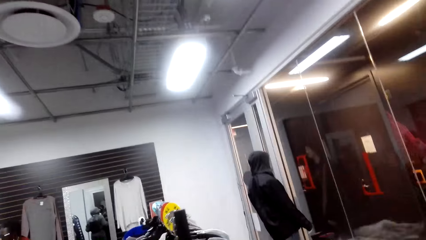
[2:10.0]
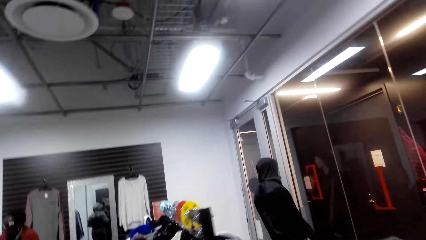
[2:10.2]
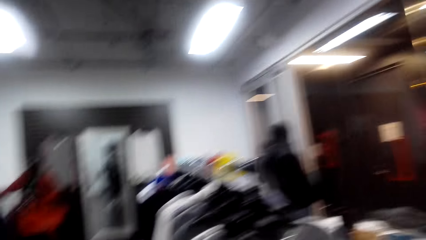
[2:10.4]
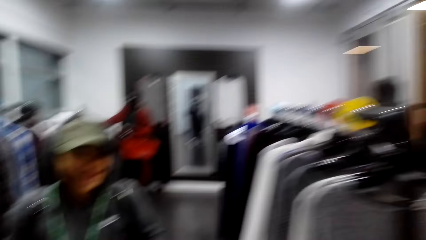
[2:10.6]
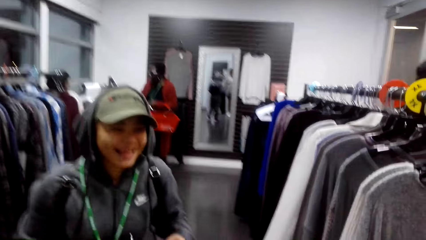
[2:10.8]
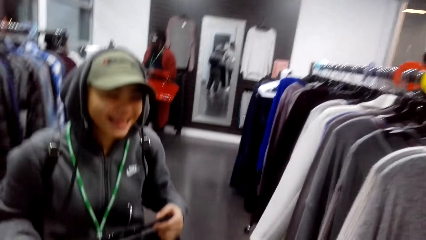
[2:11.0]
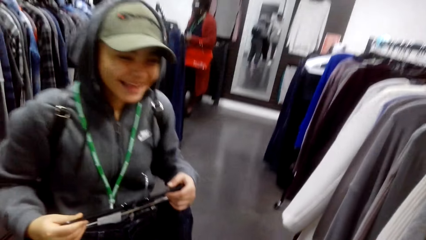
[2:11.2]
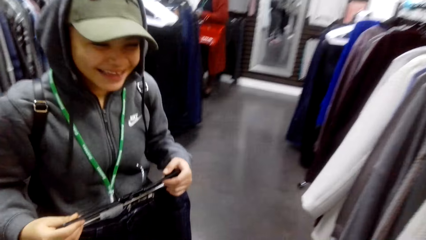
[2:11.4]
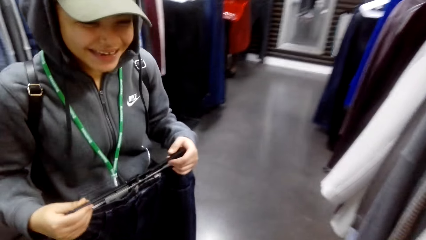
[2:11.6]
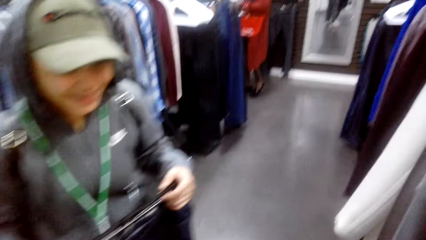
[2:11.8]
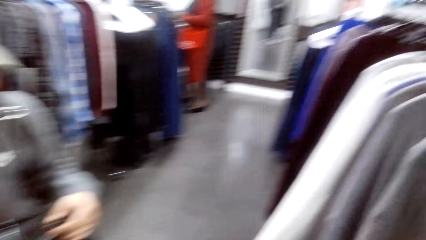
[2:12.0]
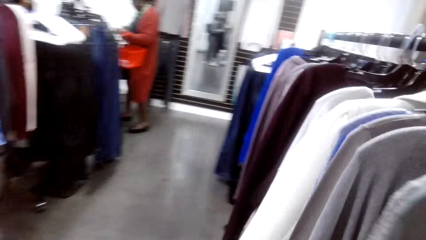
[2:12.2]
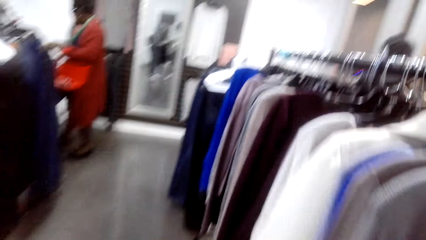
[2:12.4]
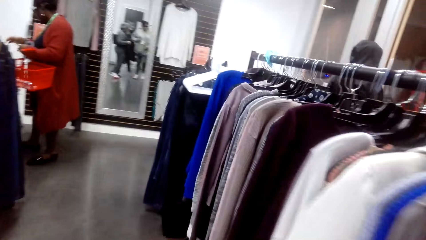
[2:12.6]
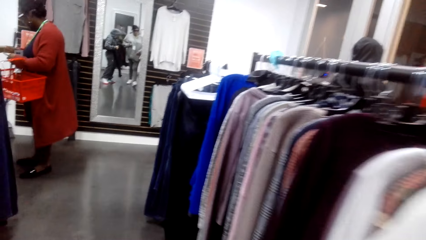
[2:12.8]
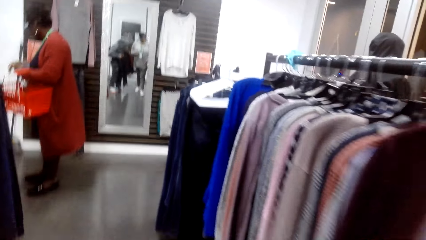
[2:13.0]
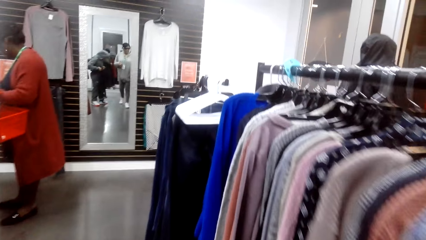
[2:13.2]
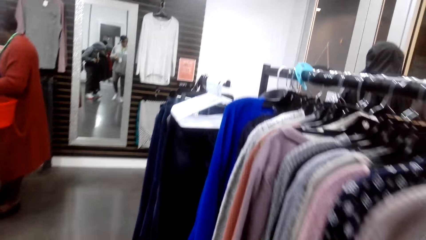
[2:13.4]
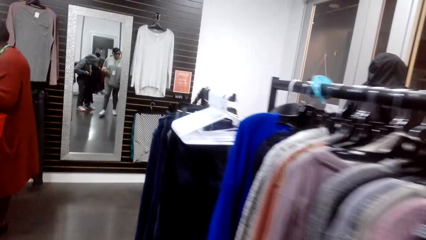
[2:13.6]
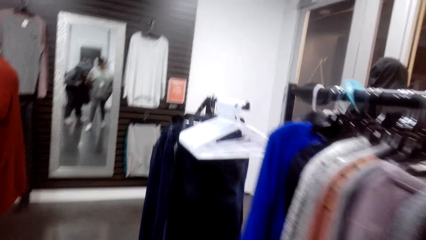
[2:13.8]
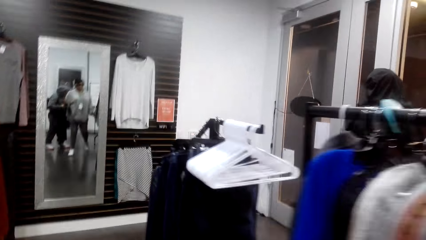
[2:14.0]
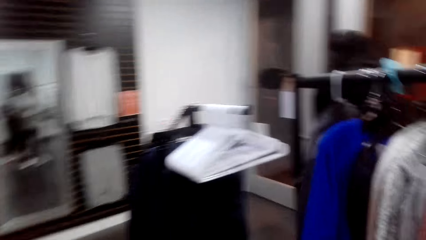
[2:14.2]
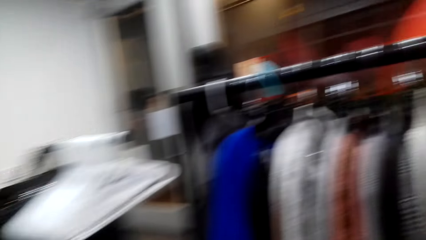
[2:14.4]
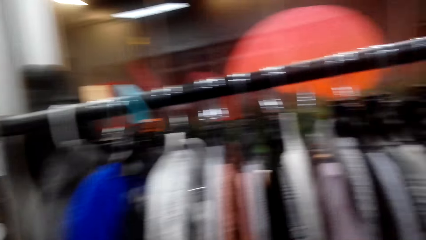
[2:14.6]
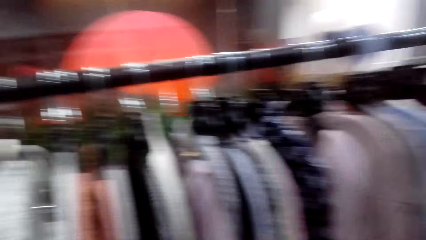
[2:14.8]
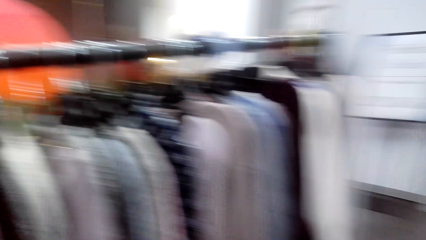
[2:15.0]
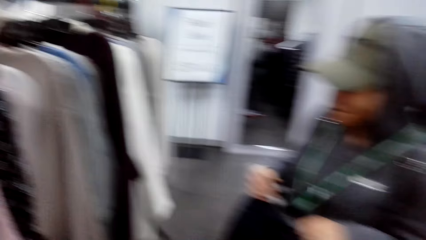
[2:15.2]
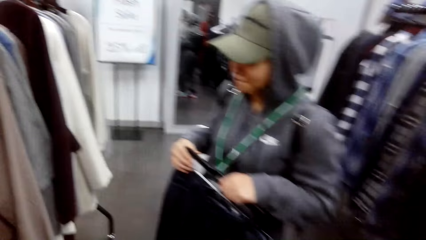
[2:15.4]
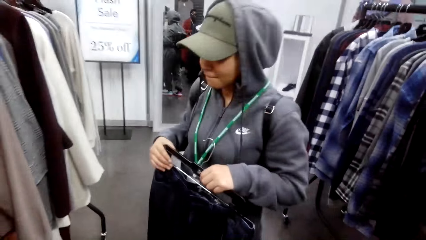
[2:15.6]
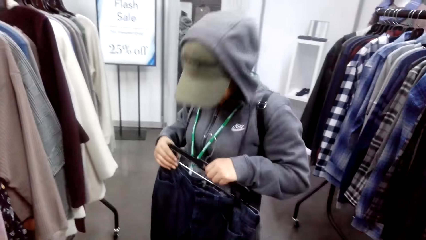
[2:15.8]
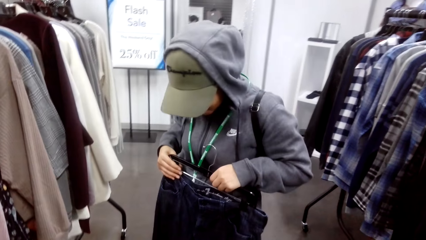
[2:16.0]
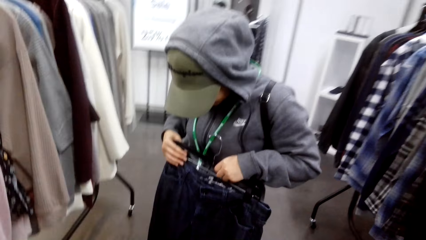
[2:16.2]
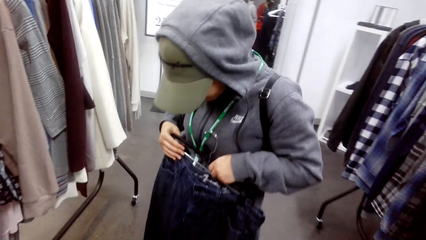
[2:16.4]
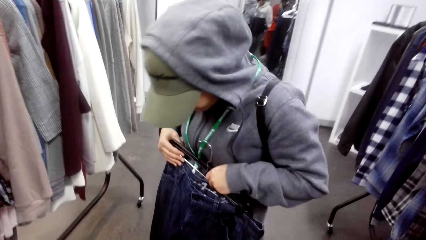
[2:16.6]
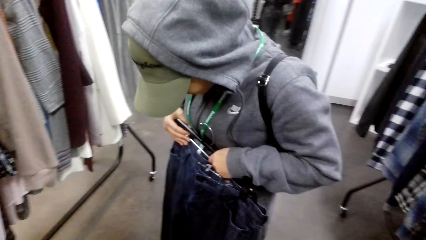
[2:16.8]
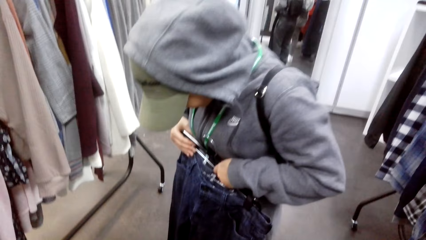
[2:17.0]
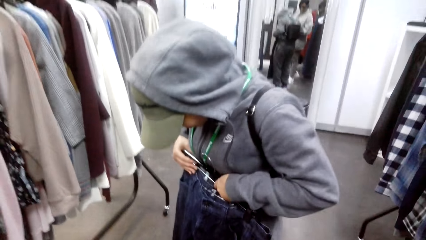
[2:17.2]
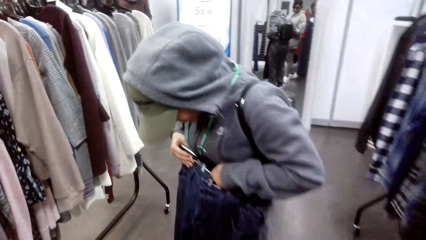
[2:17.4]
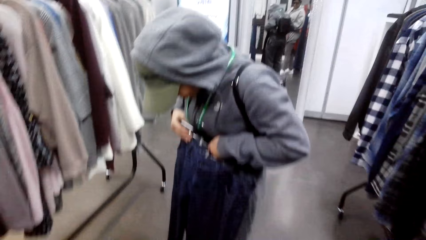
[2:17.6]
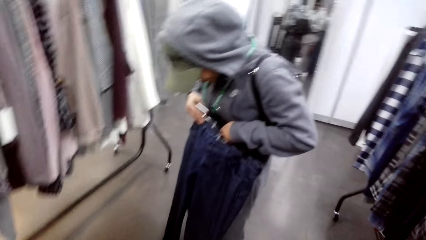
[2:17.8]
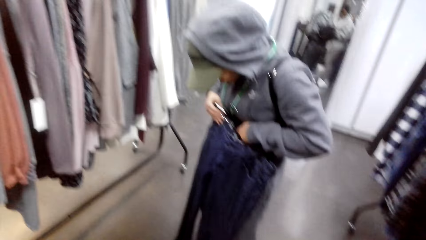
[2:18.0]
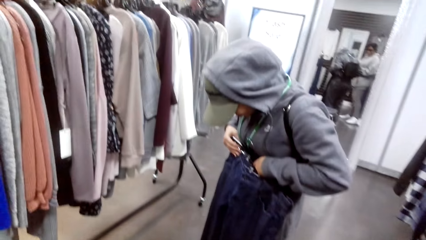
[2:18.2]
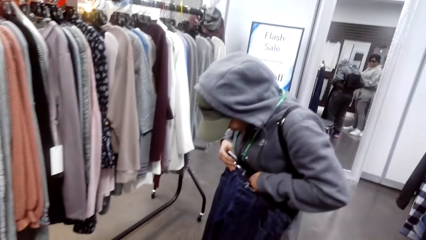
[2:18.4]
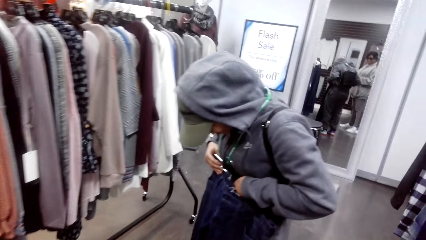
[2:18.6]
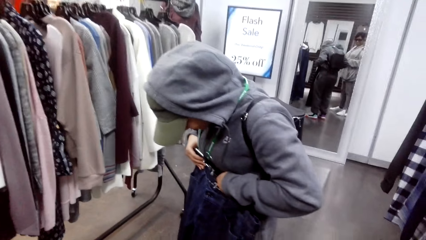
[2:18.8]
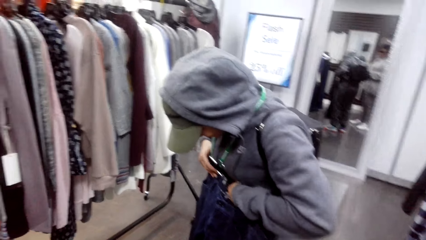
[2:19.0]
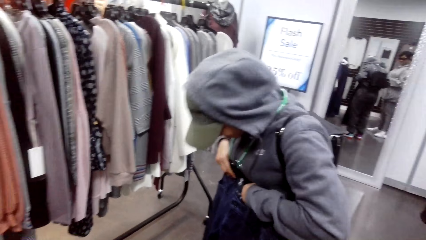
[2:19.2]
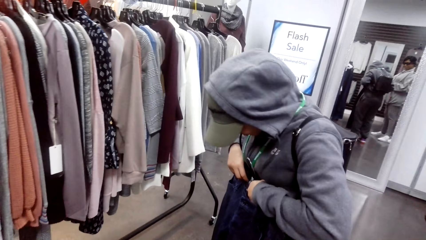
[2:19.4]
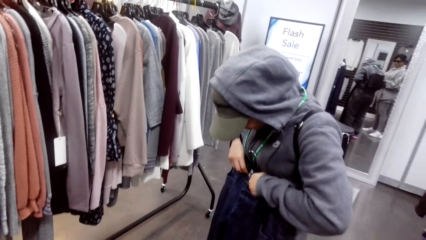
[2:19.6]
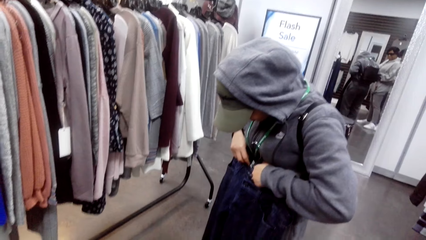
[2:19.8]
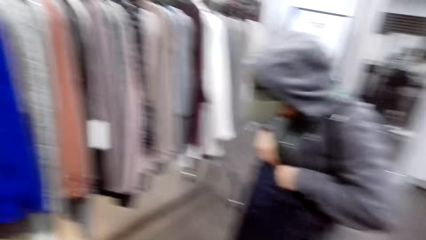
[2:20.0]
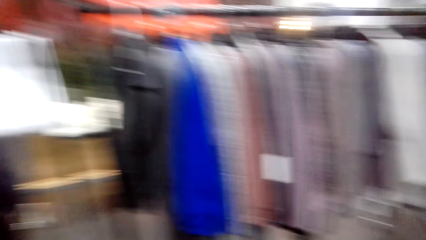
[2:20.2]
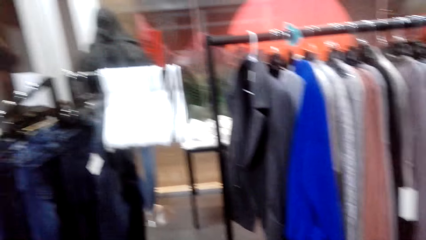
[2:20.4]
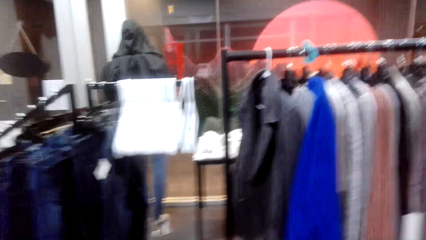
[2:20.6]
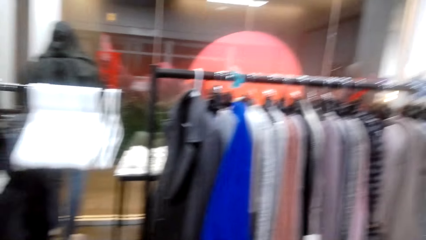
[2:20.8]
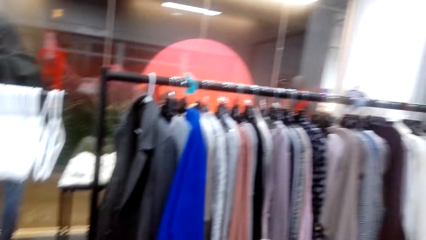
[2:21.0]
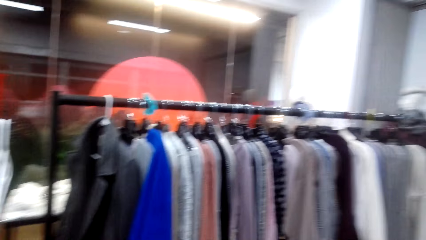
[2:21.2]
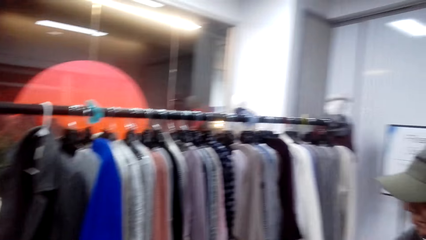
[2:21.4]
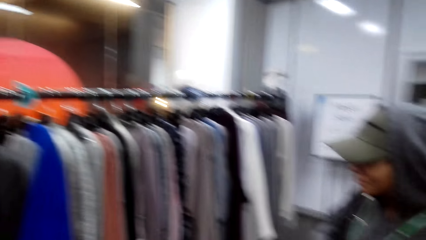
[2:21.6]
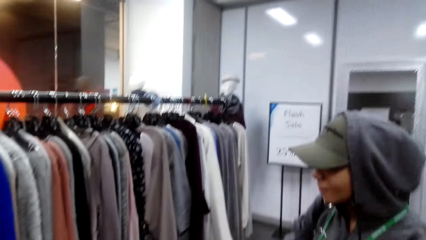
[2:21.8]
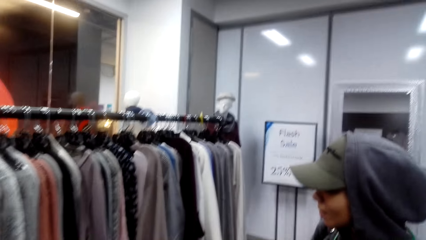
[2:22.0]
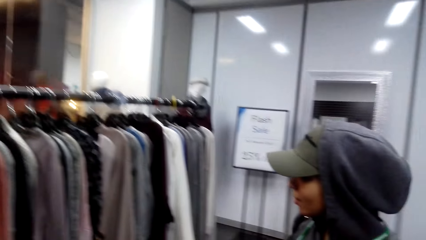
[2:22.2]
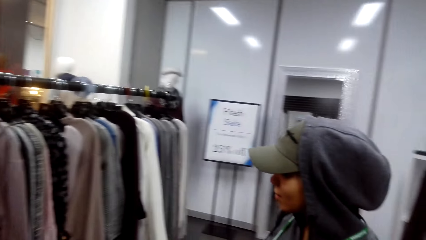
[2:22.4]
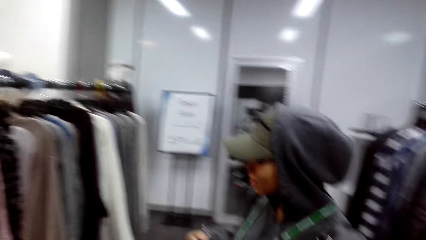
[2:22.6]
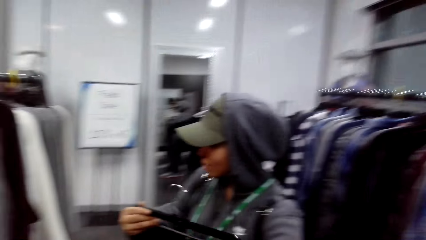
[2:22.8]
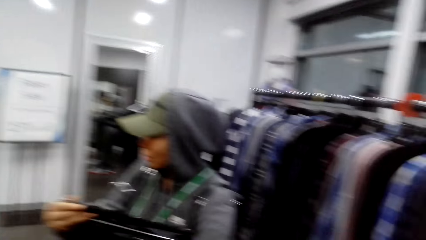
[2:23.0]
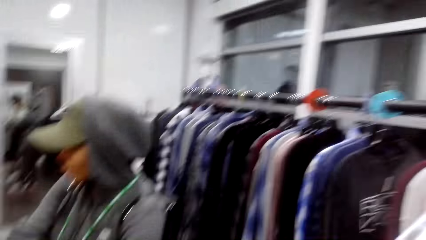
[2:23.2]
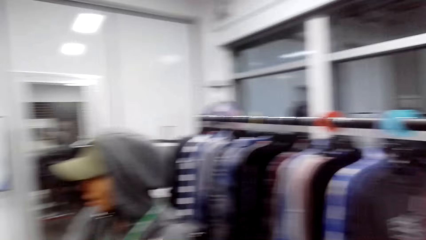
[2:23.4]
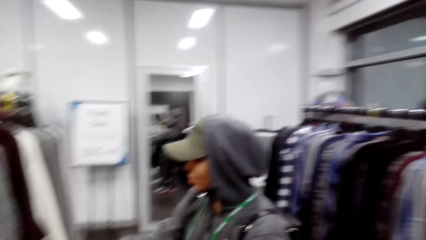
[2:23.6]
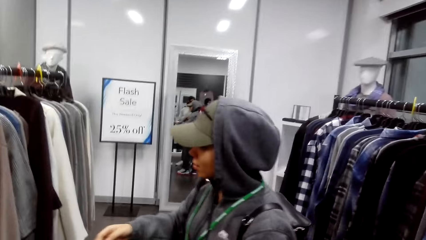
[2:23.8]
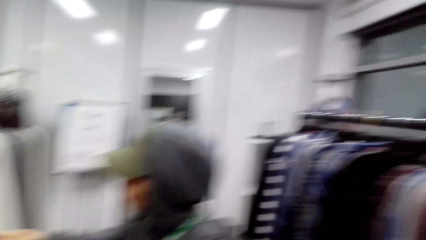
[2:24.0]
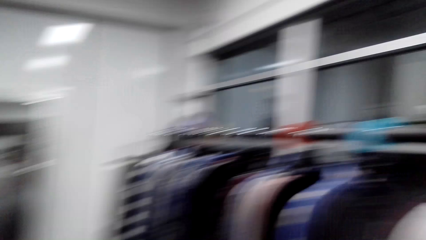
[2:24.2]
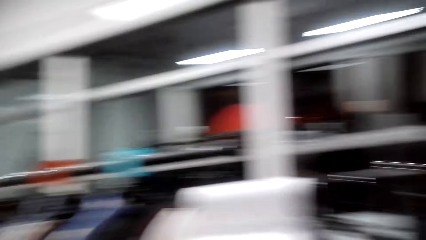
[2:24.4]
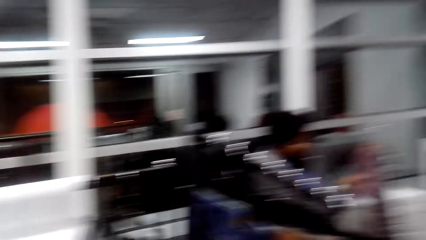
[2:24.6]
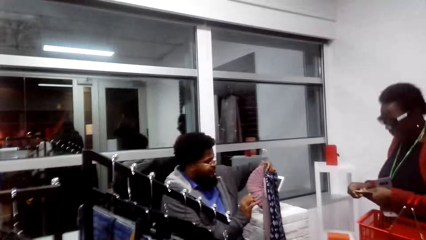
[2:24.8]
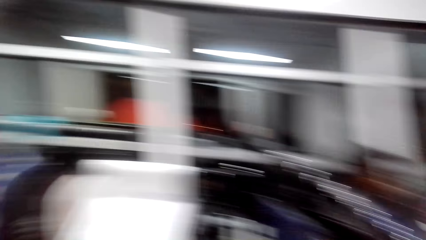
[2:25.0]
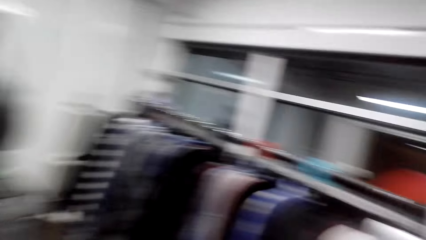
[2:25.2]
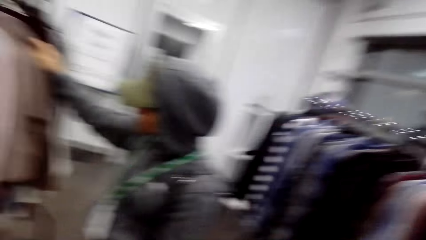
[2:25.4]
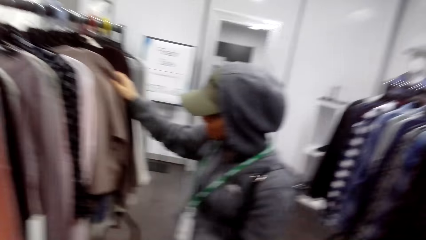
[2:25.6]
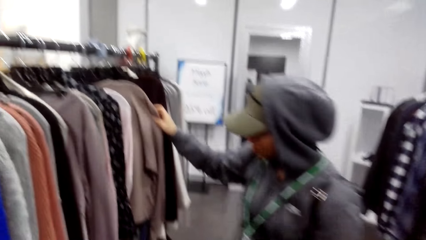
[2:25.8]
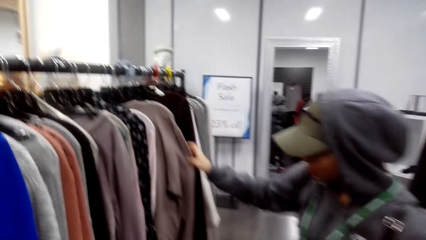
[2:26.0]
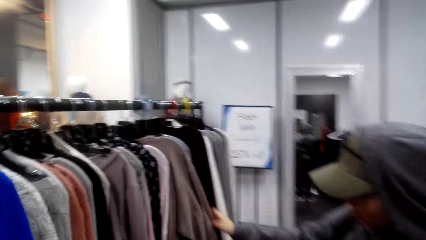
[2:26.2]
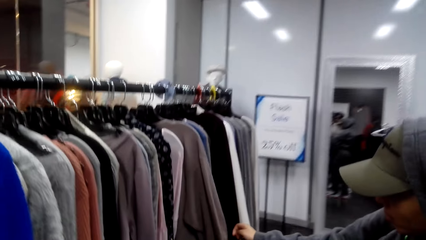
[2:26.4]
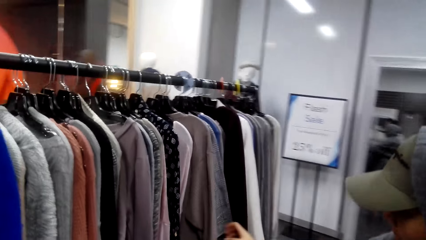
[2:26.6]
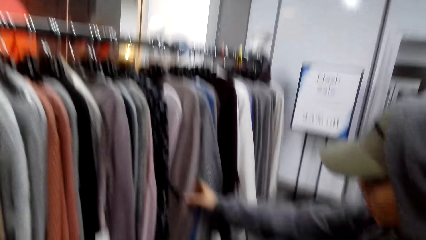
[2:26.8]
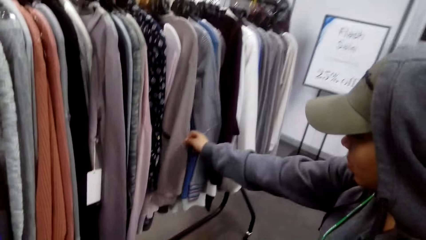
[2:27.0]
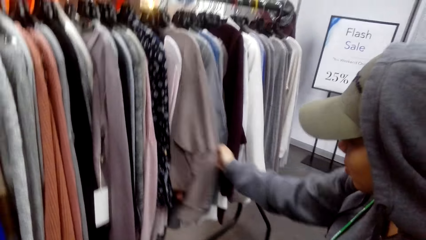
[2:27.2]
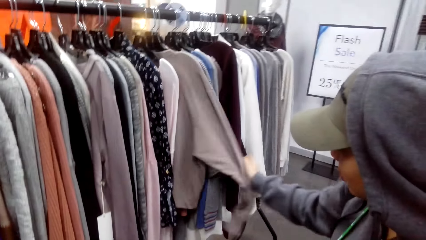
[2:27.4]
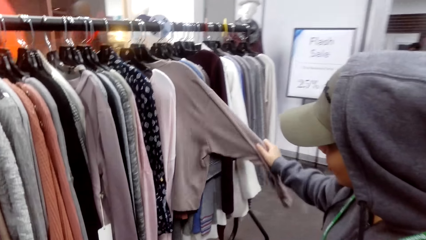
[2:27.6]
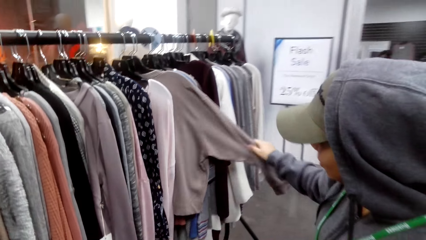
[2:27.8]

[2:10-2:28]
A person laughs. The person puts the jeans on her body. The camera wearer looks around the outfit shop. They look around. The person checks clothes on the clothes rack and touches the top.
